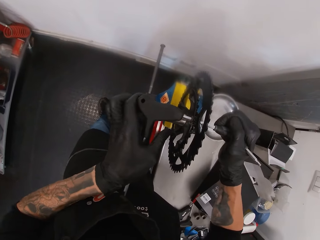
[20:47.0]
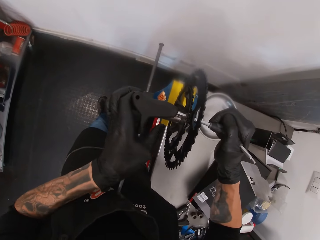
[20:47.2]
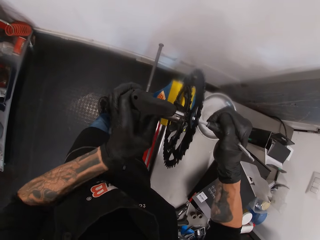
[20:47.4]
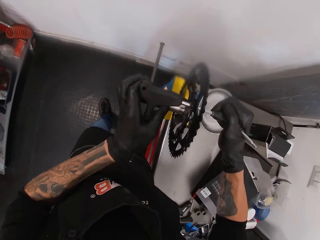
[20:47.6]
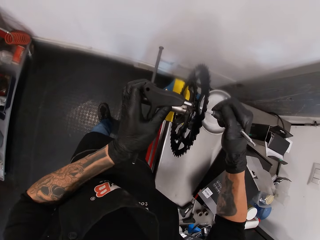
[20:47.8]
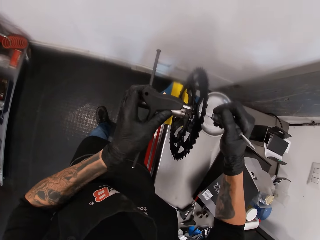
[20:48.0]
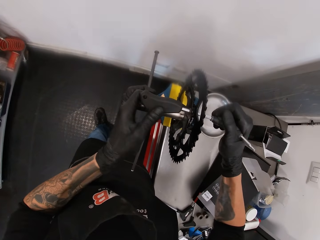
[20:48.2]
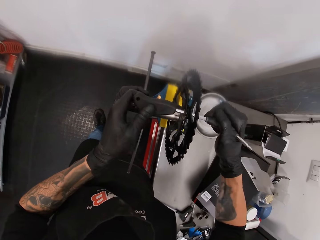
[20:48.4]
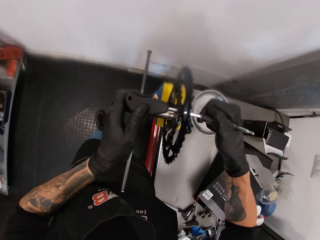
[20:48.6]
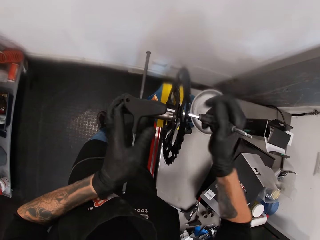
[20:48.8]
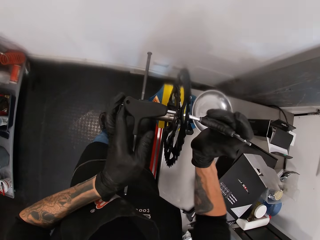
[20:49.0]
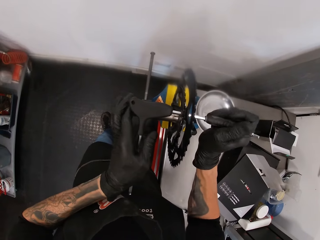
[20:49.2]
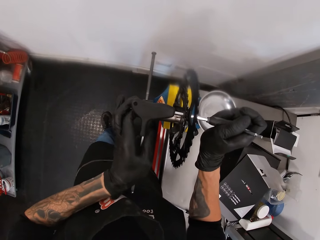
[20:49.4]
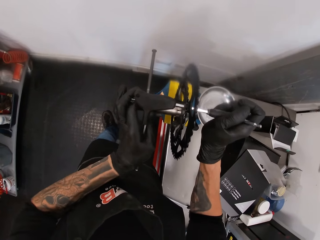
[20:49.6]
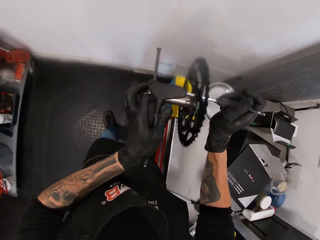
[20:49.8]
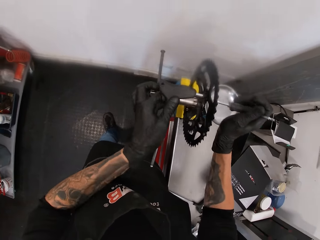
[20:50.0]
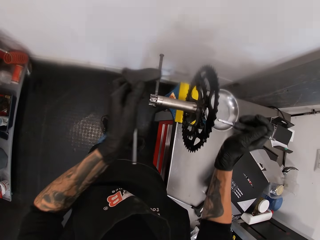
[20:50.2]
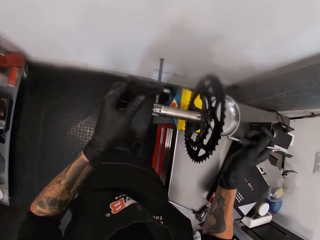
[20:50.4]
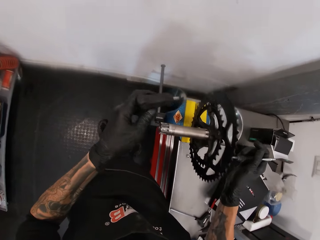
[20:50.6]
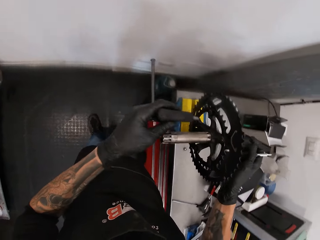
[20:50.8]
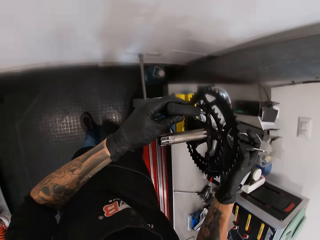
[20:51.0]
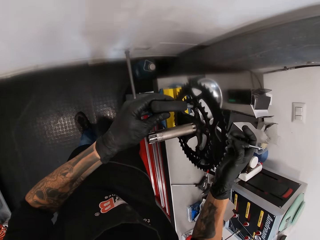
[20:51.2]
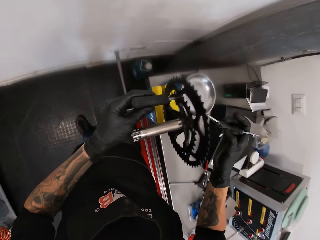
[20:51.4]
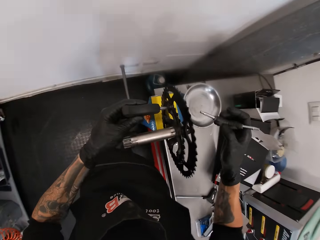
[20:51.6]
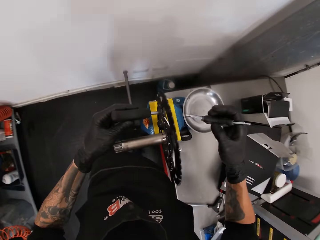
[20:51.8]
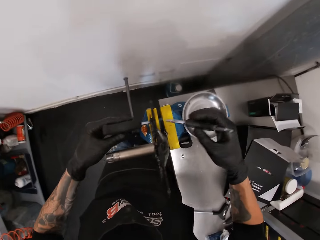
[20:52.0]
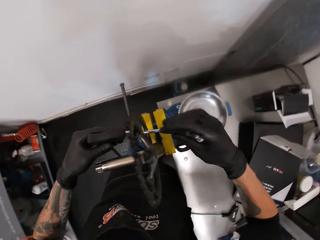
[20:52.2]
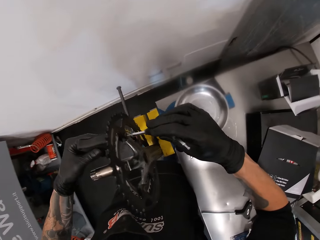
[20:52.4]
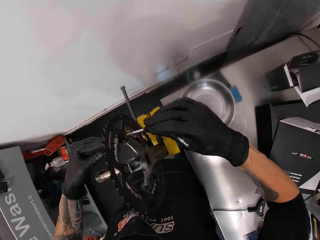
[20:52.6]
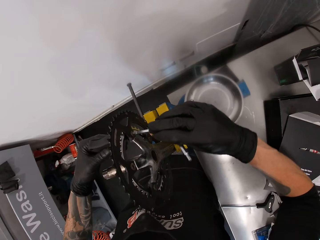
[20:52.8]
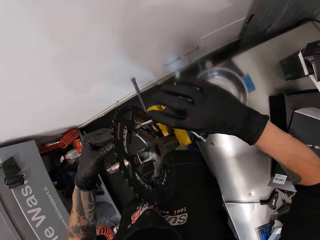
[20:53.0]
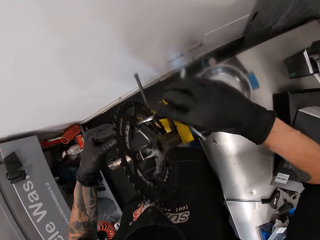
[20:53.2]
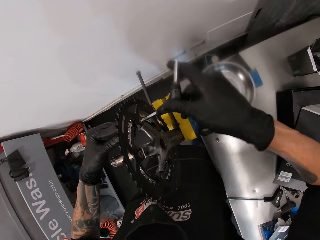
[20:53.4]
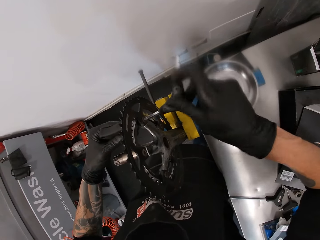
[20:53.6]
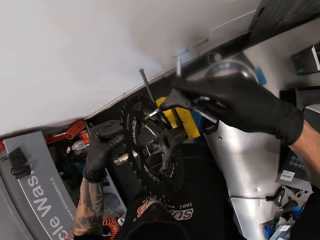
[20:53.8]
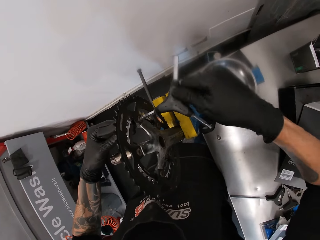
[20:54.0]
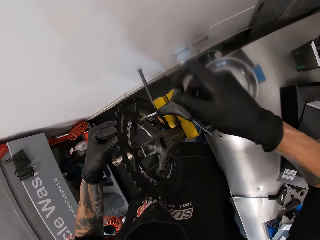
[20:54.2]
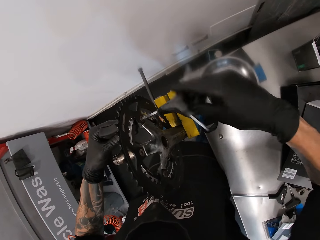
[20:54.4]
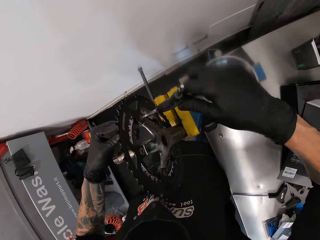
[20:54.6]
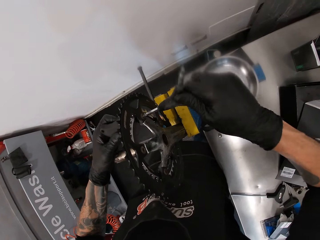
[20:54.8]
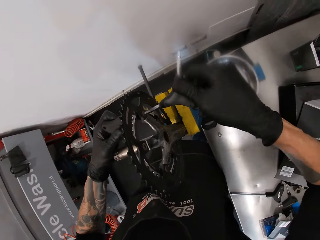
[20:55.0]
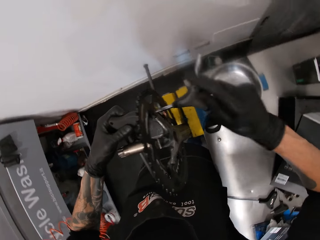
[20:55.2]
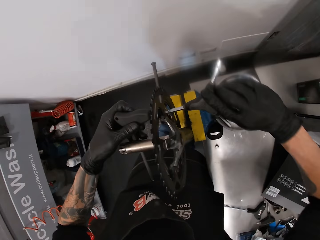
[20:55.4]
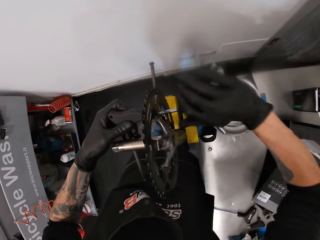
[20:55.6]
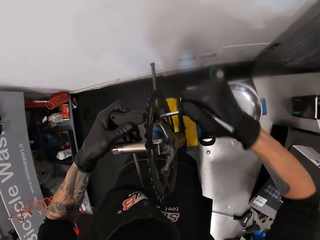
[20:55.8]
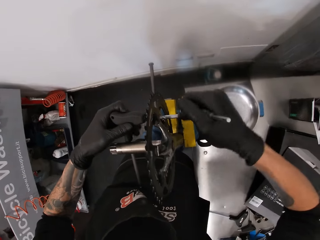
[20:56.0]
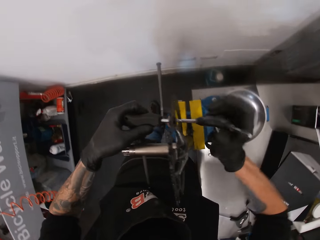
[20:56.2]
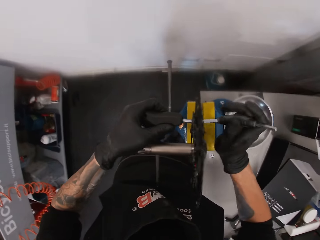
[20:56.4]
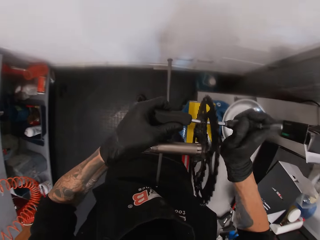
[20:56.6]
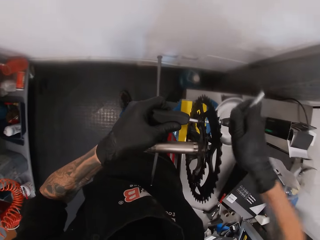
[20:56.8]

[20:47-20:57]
The camera wearer removes the nut screwdrivers in his hands from the bolt on the chainring. He tightens the bolt with the nut screwdrivers in his hands.

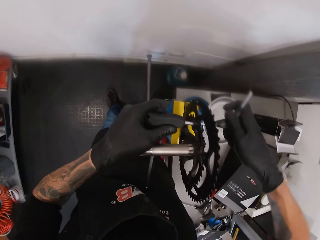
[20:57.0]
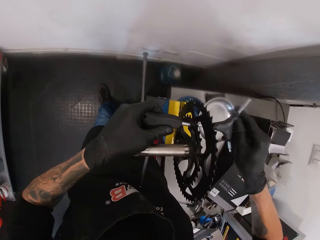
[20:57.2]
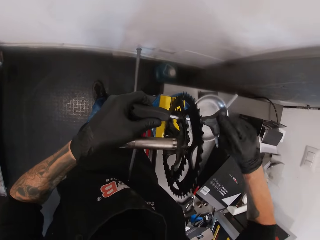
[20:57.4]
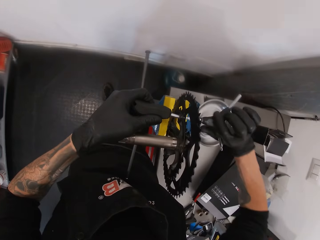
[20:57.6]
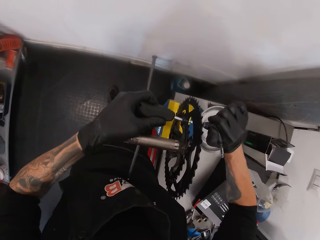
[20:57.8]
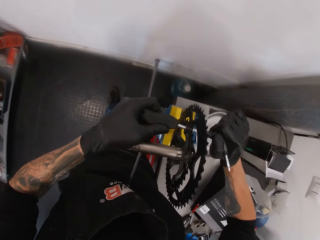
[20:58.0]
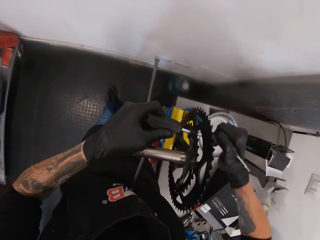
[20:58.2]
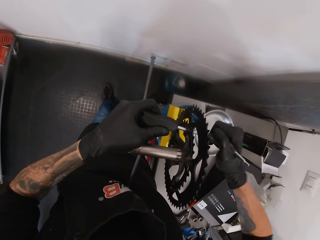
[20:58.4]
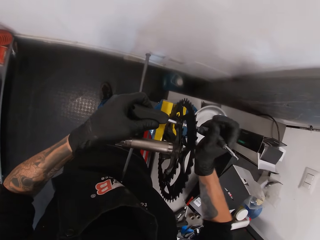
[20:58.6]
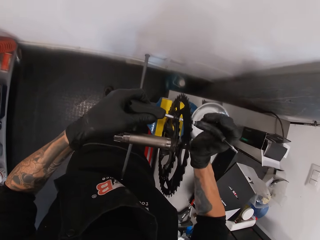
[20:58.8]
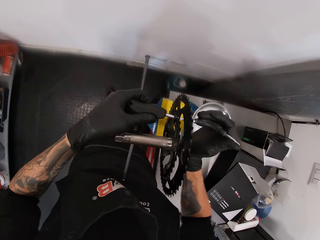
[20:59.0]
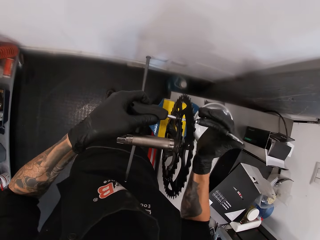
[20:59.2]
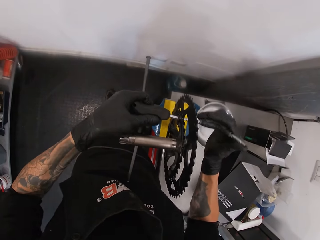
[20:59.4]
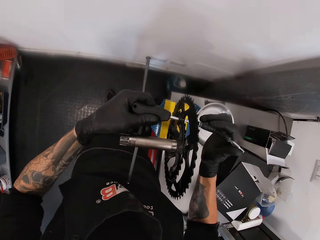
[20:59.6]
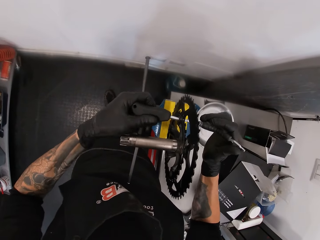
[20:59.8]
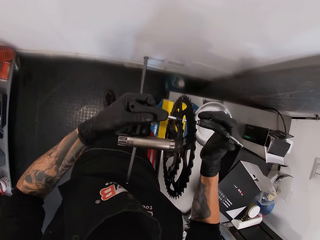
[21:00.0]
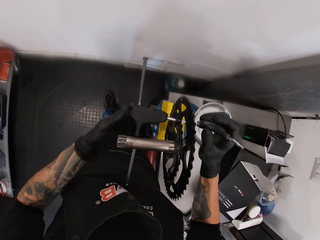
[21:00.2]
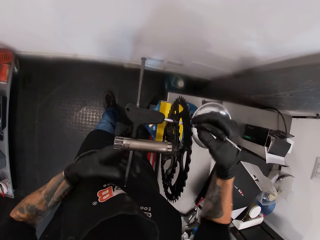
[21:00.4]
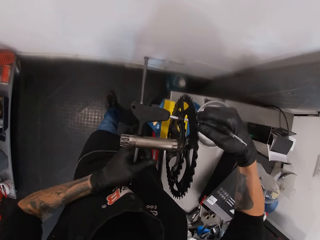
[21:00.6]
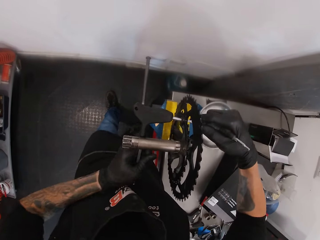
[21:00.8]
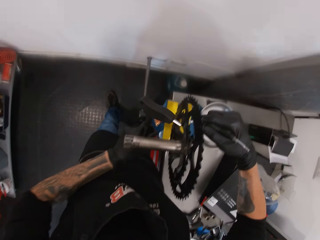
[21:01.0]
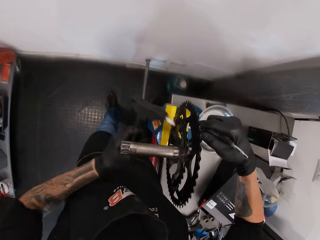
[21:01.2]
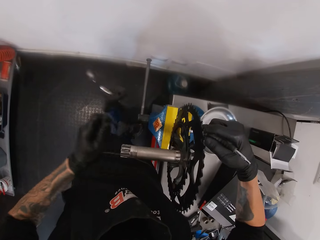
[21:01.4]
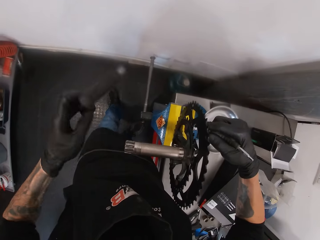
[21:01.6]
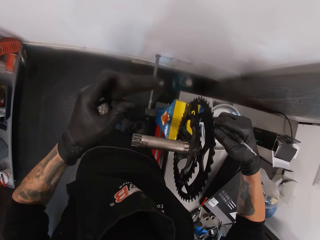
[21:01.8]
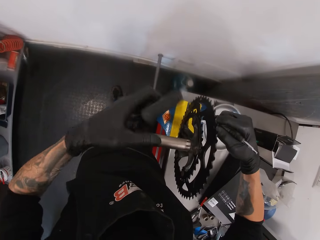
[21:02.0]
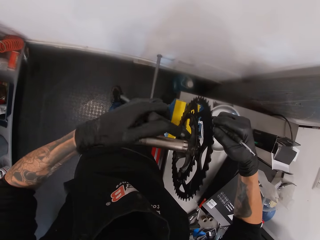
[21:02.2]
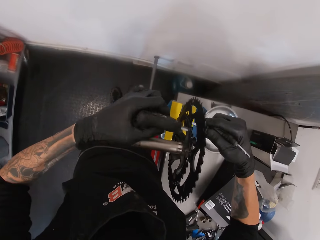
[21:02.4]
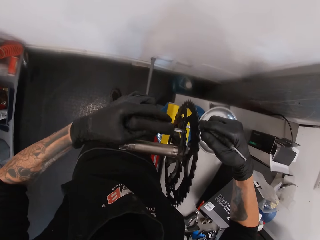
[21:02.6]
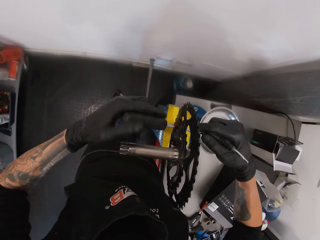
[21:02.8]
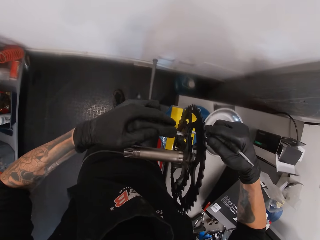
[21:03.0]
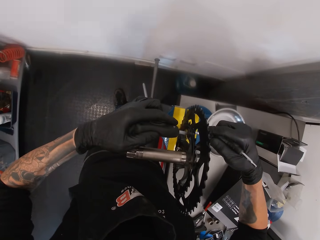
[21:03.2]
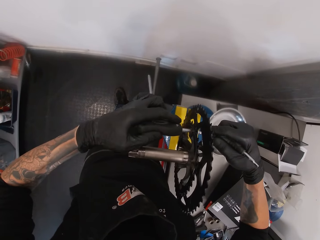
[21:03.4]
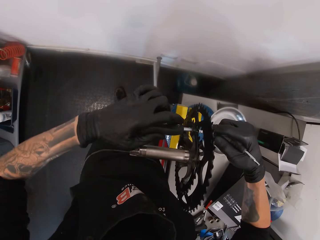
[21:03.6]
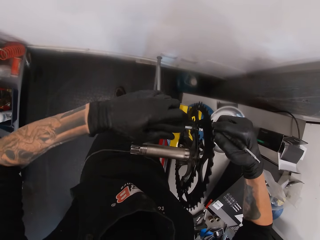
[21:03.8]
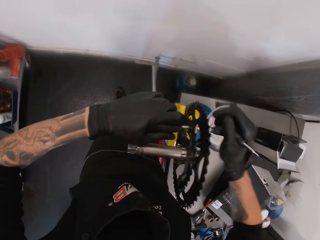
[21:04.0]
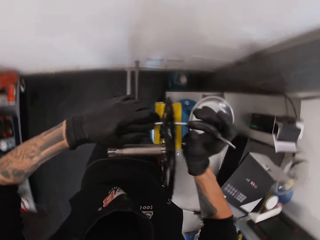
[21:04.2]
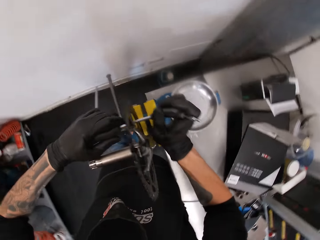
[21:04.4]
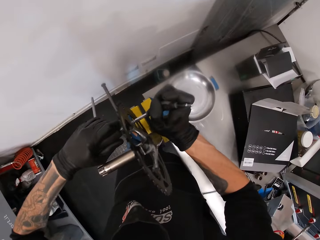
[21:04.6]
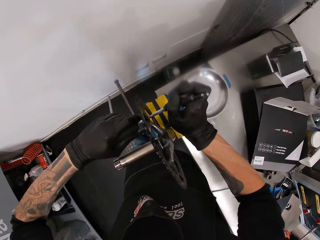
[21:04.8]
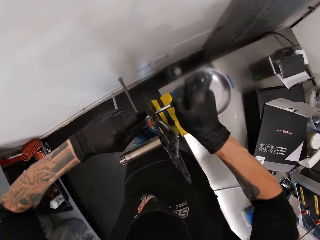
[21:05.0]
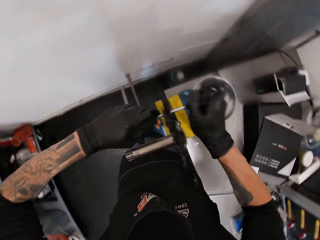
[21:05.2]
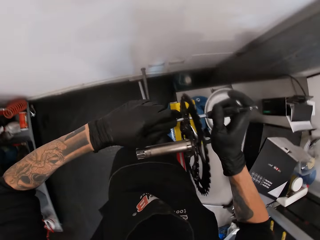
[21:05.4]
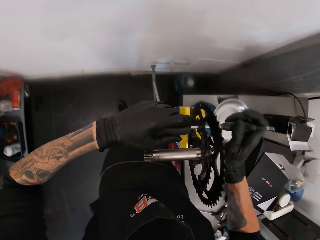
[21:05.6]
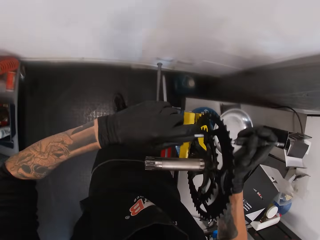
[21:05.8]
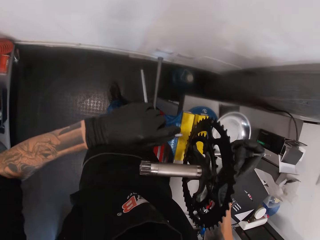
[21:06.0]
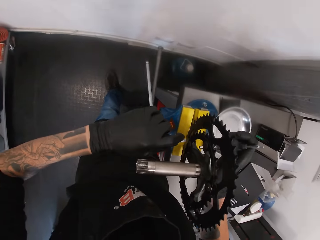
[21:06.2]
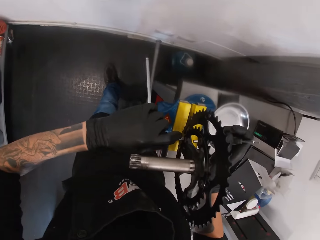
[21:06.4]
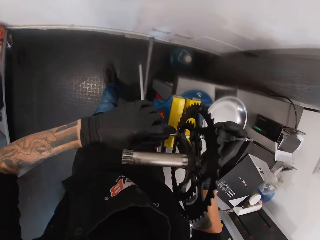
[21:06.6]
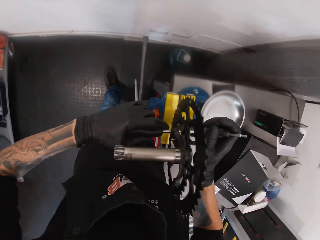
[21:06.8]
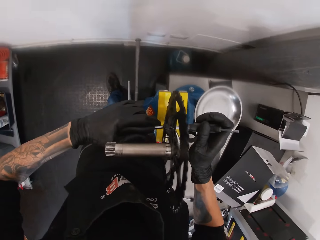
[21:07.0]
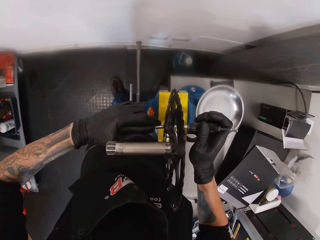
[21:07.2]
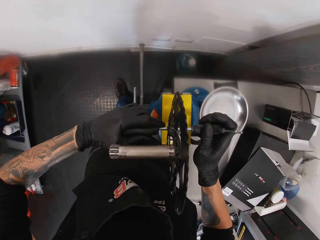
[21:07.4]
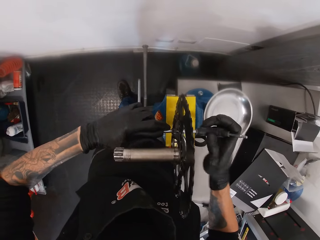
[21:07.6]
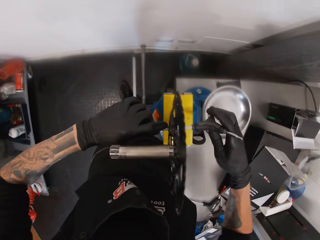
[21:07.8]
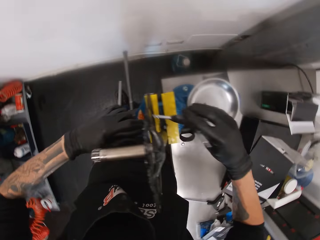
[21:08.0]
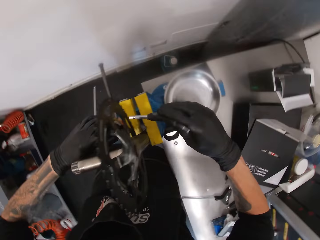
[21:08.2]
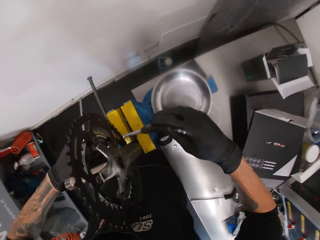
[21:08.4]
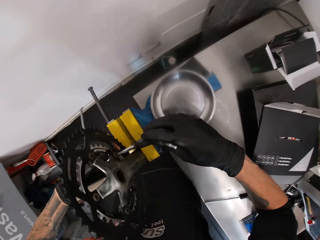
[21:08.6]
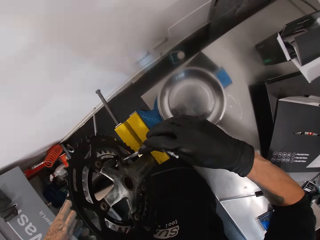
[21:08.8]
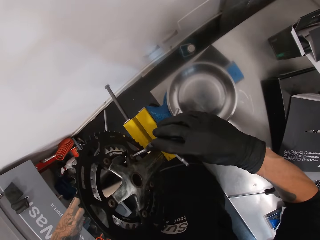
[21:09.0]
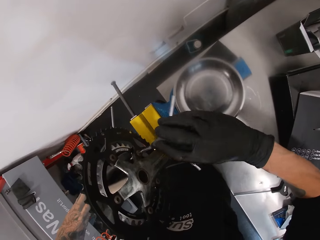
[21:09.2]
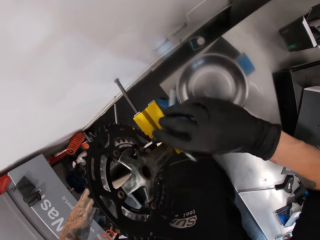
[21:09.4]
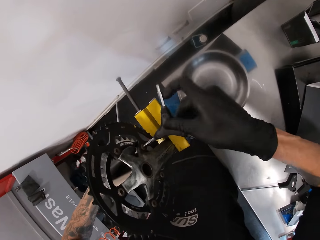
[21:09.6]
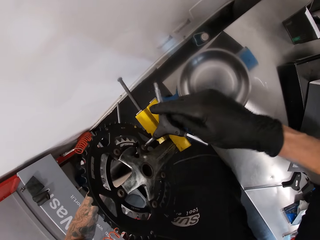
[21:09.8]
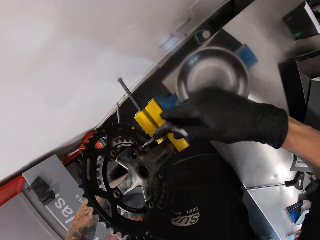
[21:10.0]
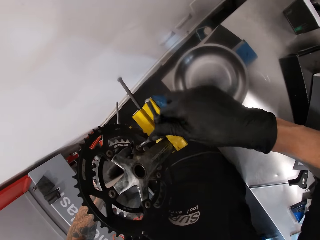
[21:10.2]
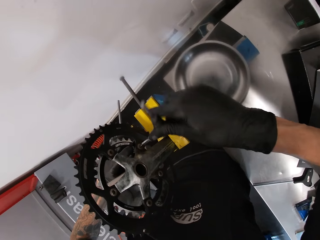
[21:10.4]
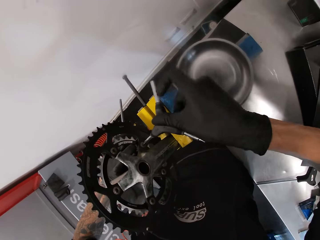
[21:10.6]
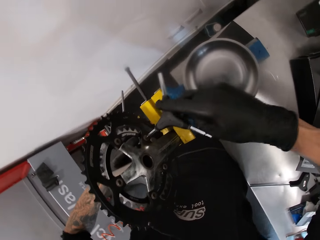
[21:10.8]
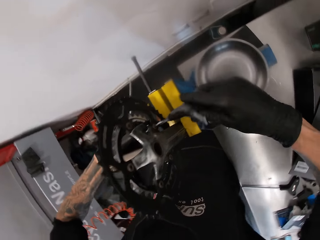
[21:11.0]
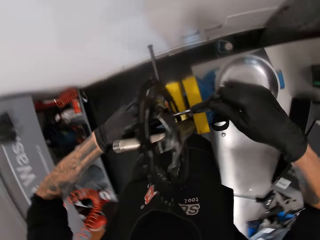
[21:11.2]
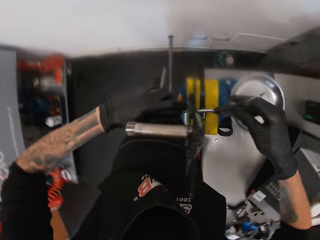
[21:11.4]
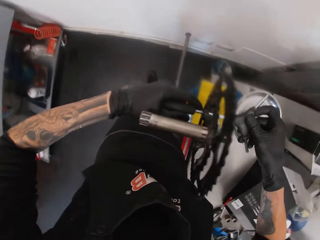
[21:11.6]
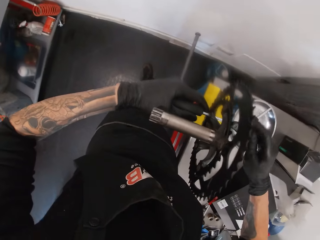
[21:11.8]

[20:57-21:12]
The camera wearer removes the nut screwdrivers in his left hand from the bolt on the chainring. He fixes the nut screwdrivers in his left hand on the bolt on the chainring. He tightens the bolt with the nut screwdrivers with his hands. He removes the nut screwdrivers with his hands from the bolt on the chainring. He tightens the bolt with the nut screwdrivers in his hands.
